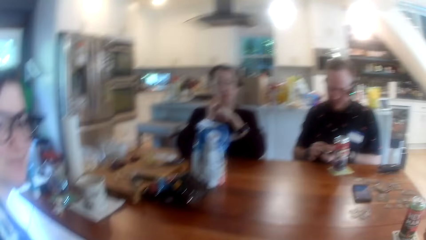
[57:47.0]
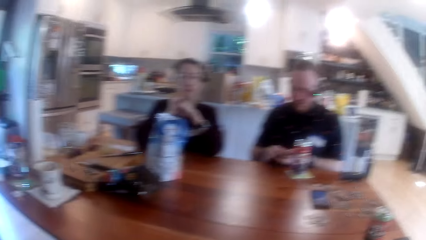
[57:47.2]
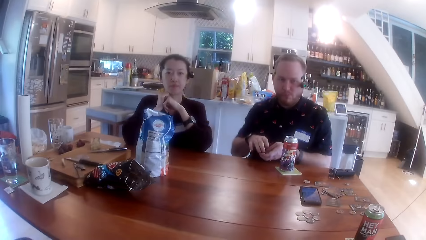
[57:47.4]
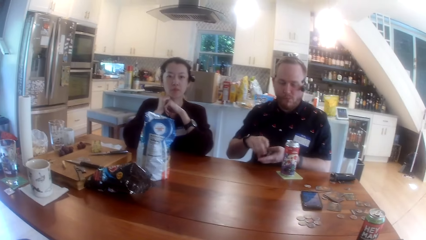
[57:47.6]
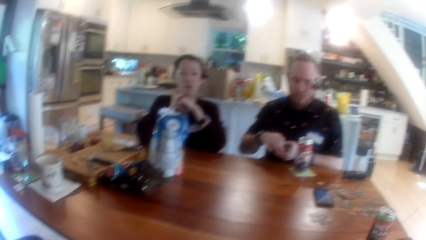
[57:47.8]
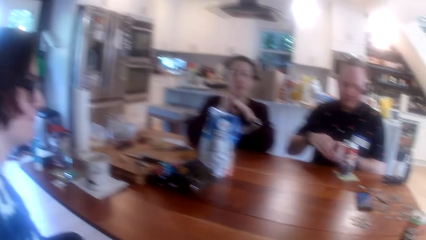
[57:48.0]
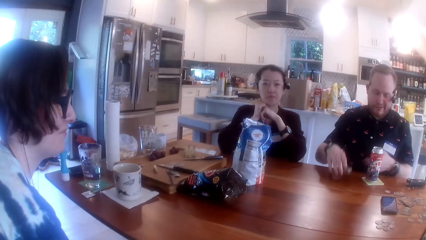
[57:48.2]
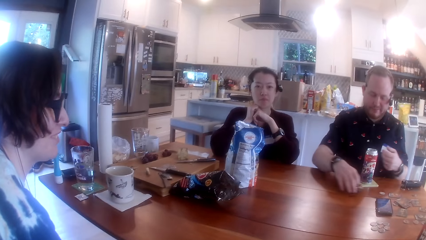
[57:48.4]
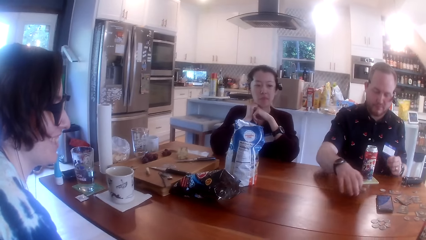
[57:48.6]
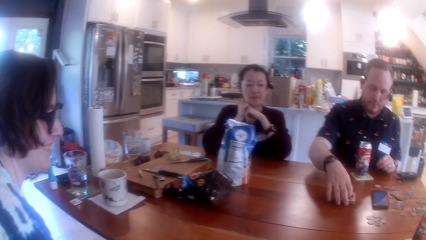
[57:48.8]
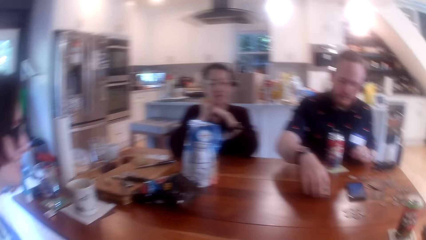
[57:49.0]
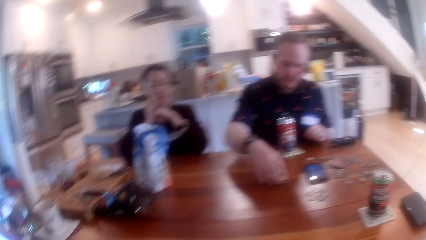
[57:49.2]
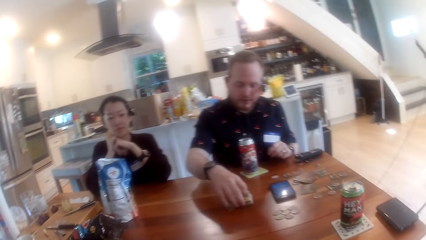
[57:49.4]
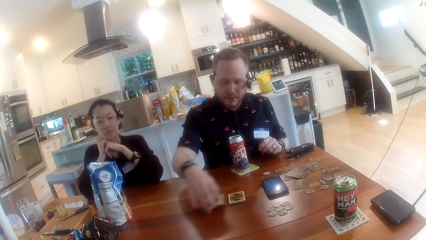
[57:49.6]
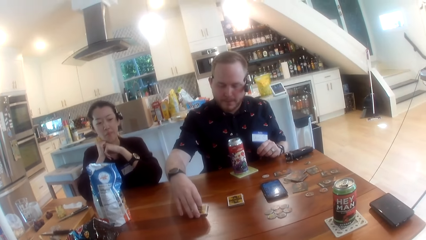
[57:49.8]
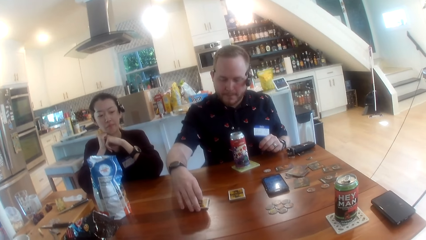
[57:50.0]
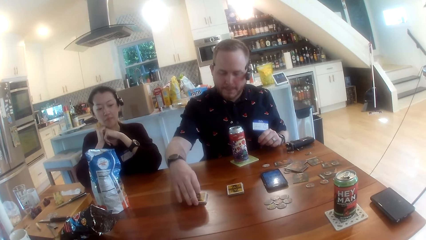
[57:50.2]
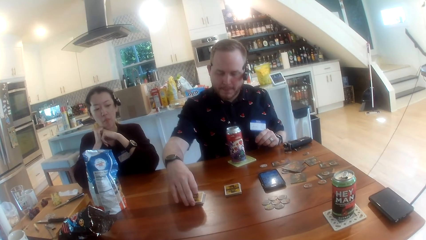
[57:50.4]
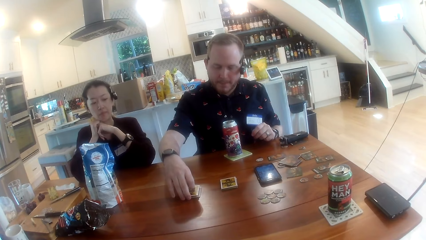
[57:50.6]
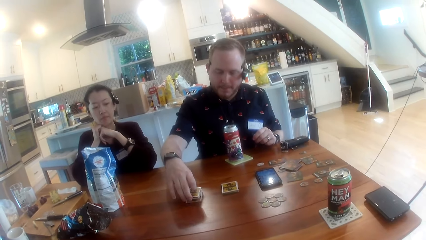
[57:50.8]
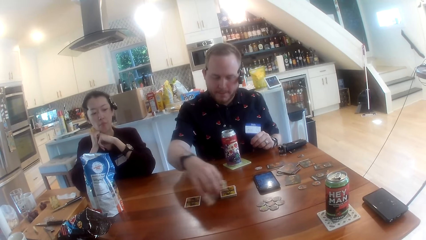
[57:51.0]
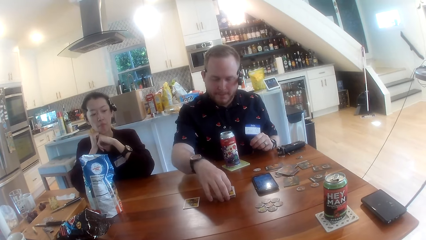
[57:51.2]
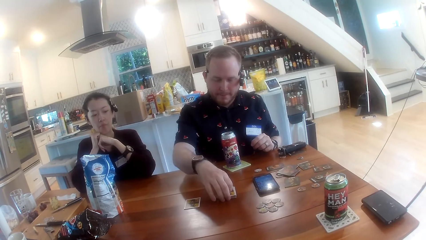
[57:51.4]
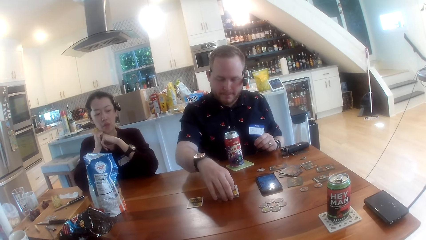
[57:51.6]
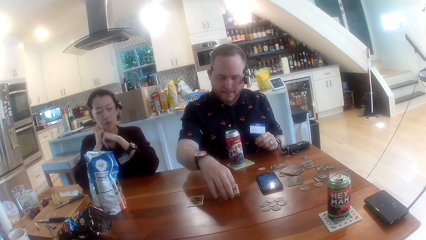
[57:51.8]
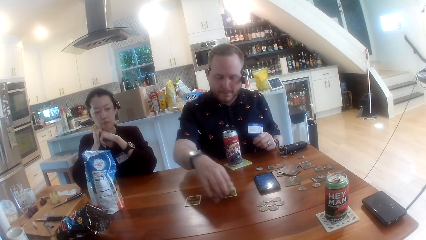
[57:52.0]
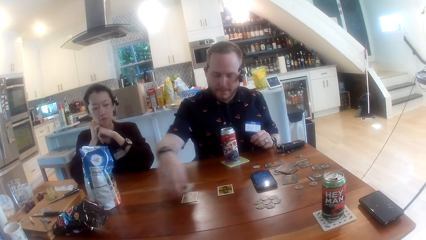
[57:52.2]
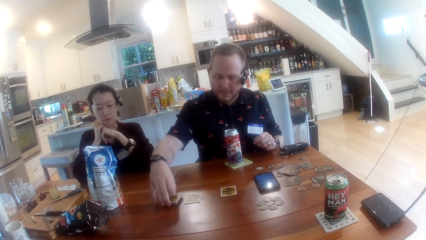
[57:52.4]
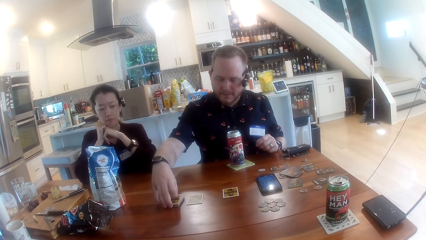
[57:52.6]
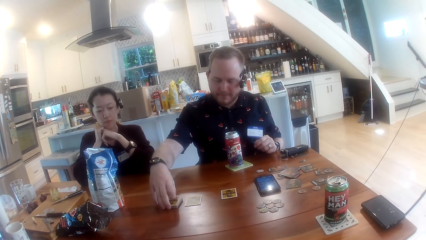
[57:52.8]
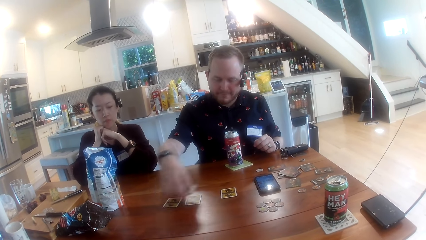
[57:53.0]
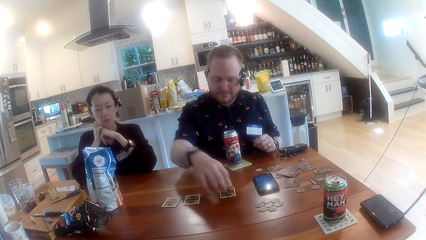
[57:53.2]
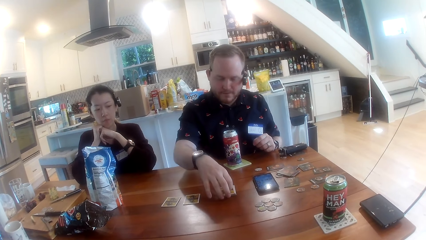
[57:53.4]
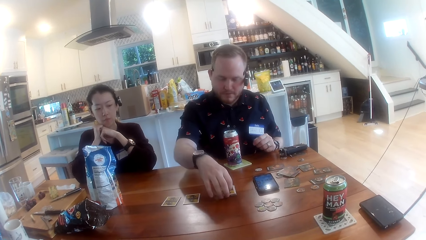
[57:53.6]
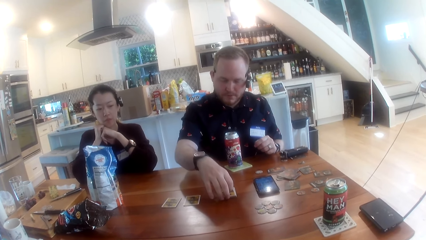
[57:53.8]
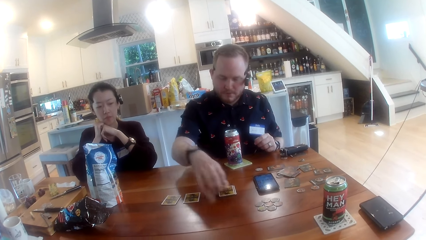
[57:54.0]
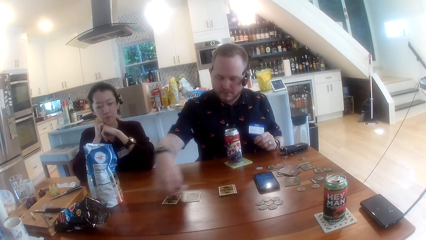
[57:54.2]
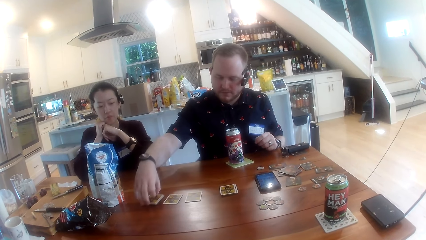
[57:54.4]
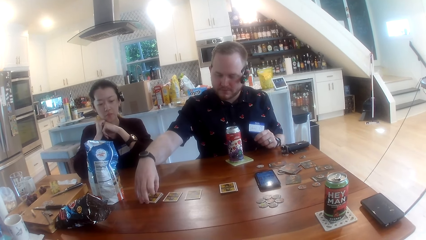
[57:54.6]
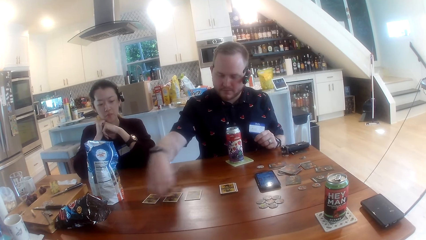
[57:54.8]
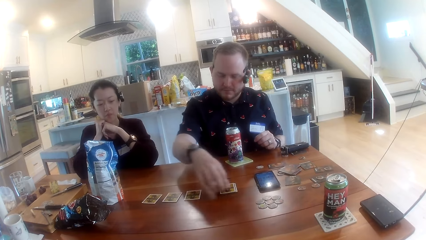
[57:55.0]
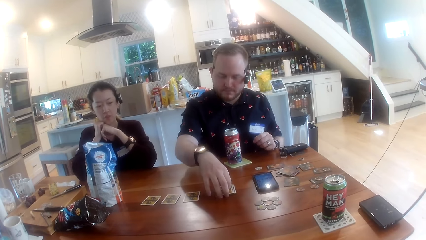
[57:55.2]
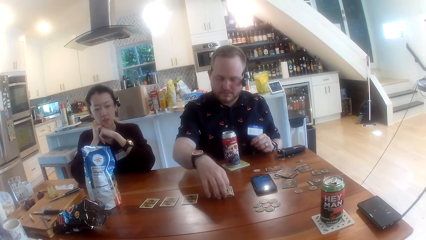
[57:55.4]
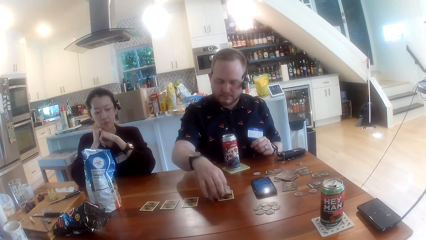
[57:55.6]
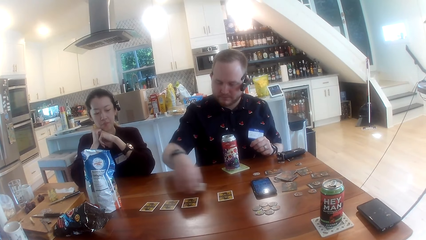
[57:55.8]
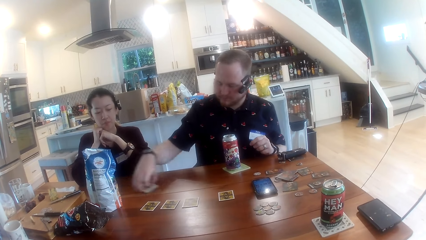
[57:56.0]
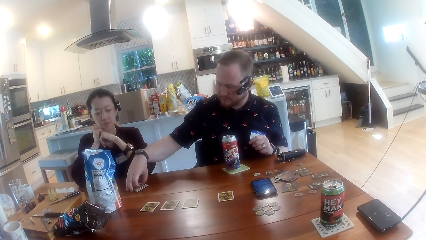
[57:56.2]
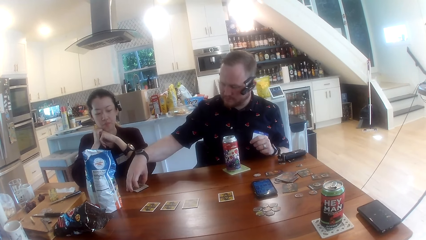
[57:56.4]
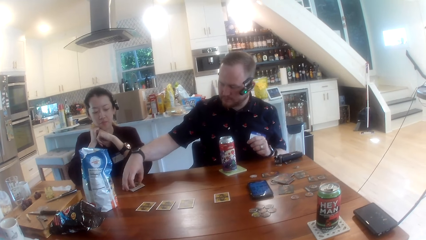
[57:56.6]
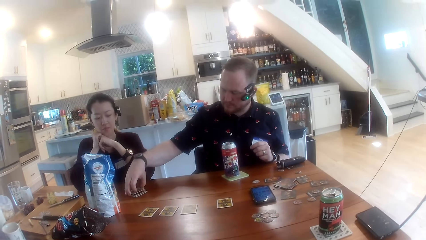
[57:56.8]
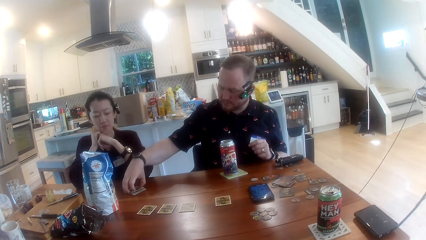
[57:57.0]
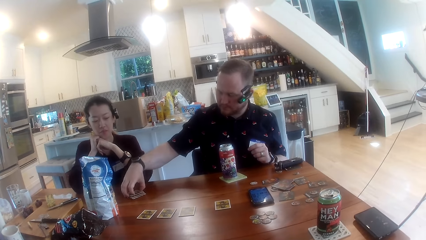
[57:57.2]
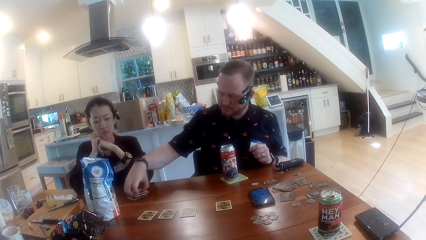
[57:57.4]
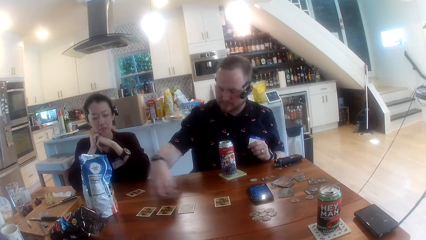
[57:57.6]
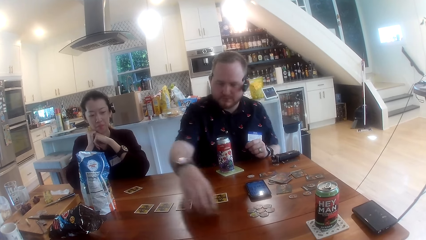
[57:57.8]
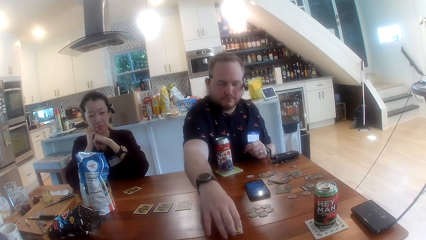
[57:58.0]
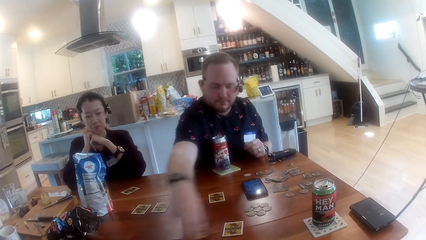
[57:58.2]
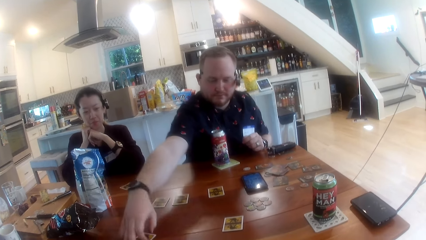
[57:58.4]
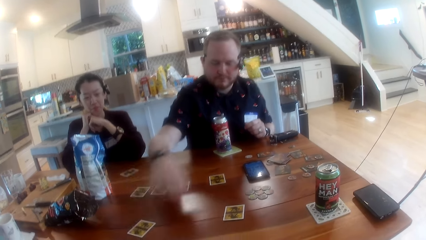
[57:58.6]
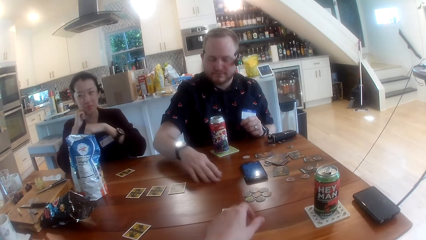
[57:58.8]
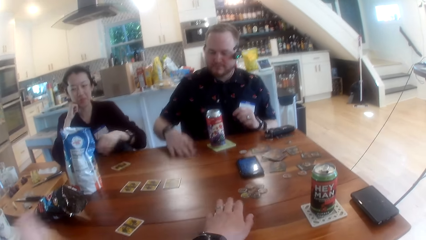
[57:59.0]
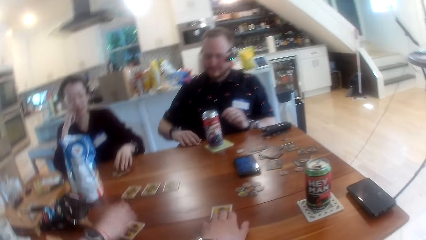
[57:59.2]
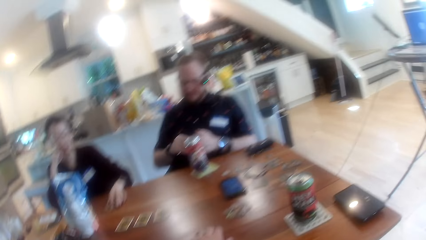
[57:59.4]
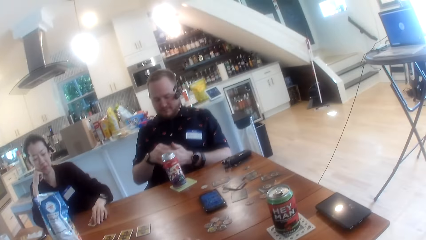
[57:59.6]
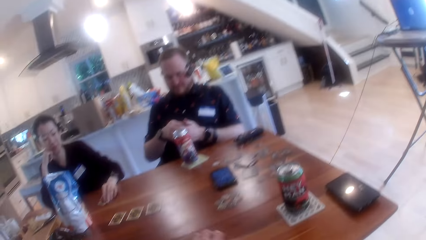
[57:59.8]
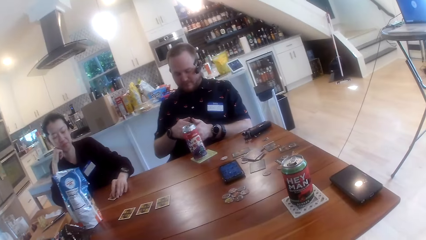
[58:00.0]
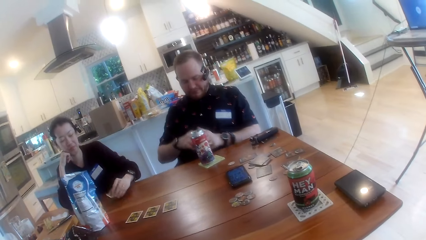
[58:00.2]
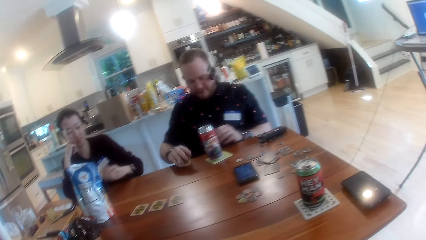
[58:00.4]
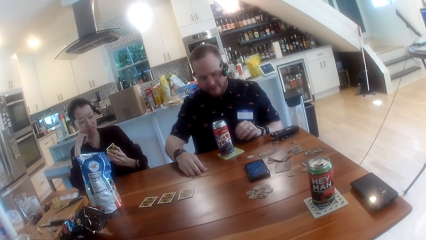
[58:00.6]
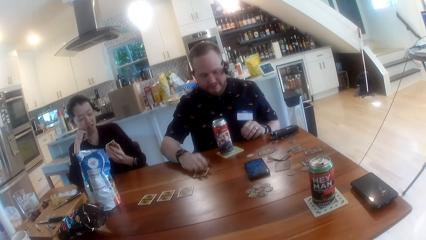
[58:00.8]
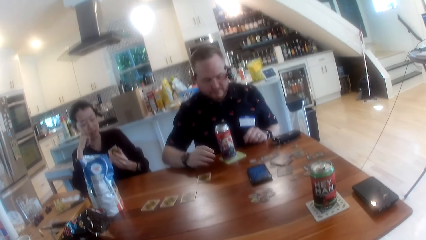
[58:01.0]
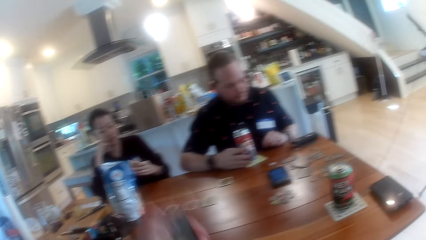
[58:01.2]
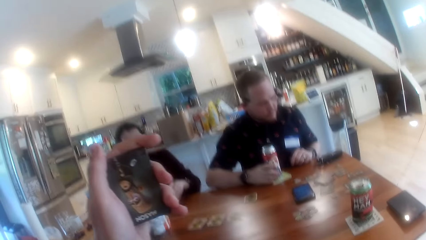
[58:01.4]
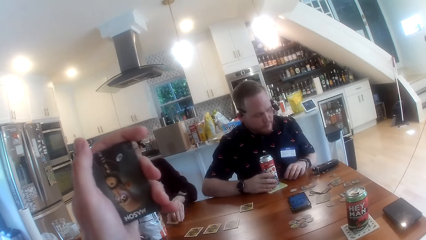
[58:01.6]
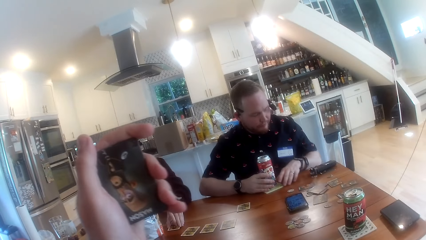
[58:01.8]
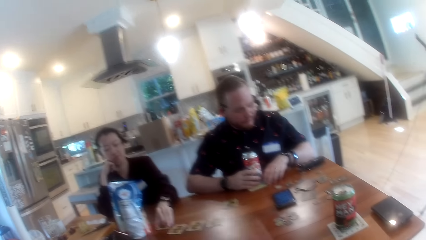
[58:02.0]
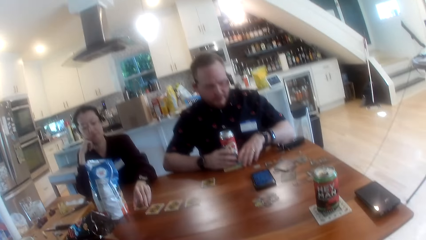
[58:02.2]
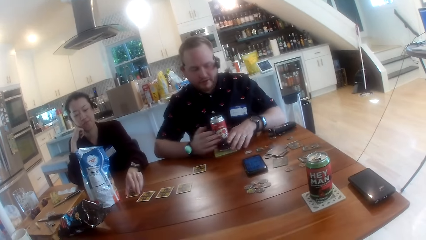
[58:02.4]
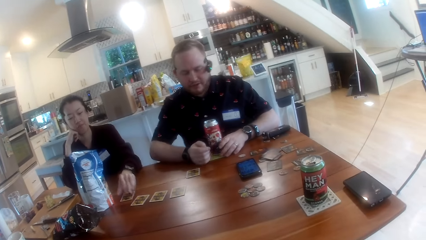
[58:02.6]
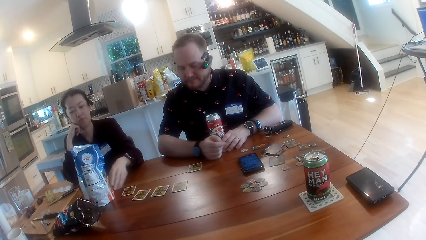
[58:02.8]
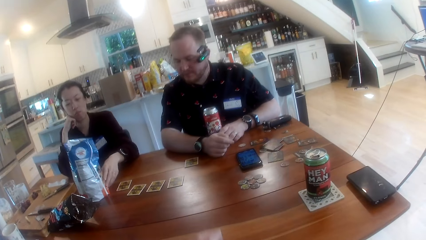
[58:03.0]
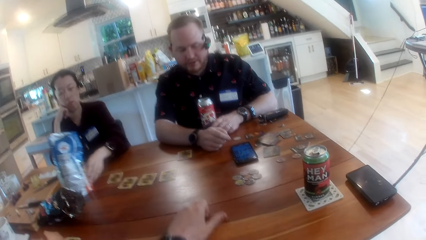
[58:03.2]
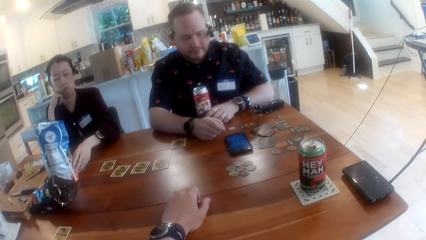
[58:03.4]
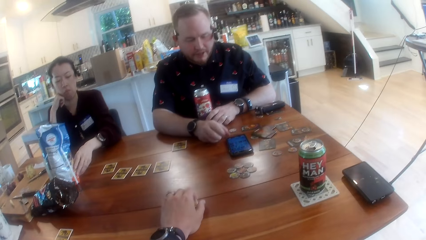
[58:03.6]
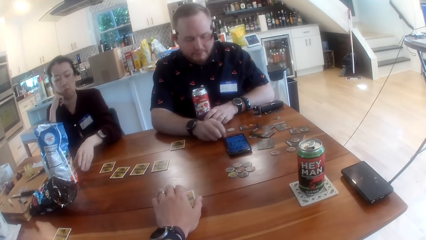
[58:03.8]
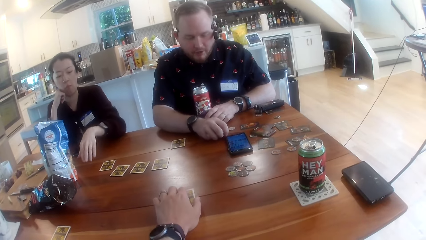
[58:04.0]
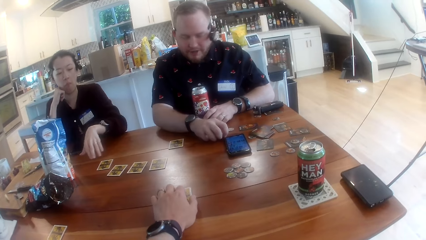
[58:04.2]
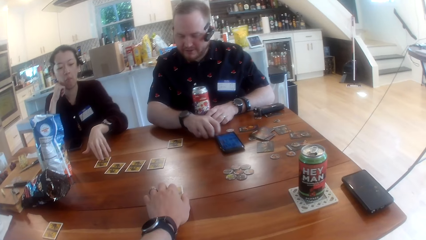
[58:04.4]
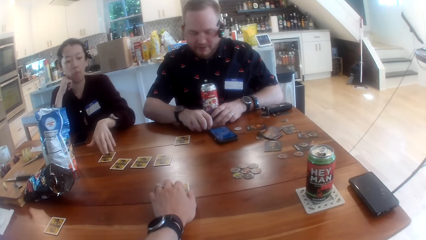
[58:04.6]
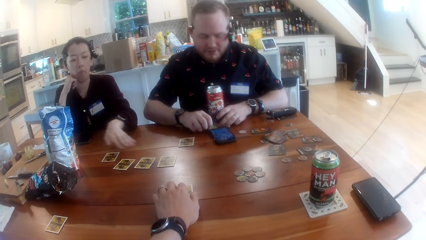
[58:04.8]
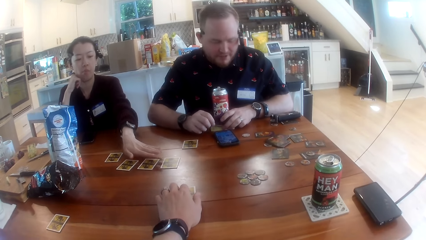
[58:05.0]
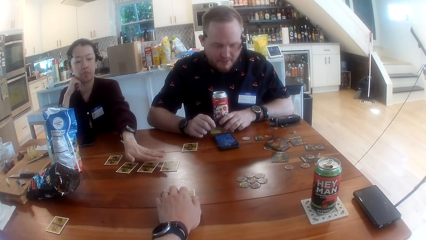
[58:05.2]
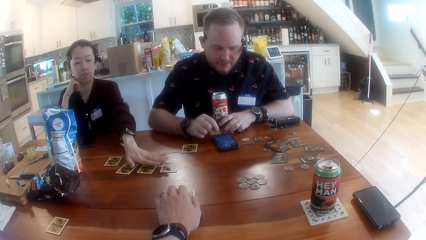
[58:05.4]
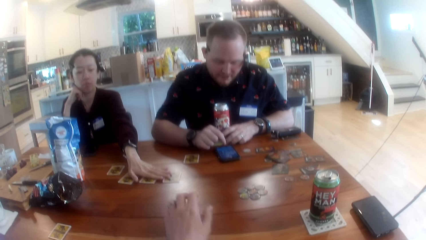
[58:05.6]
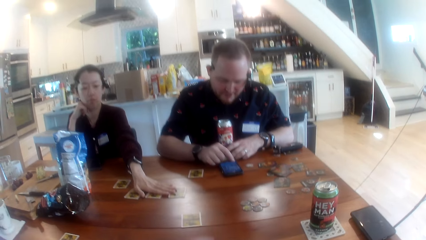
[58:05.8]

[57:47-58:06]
The man places a stack of cards on the table with his right hand. The man places a card on the table with his right hand. The man takes some cards from a stack on the table with his right hand. The man places a card on the table with his right hand. The man places some cards on a card on the table with his right hand. The man places a card on the table with his right hand. The man takes some cards from the table with his right hand. The man places a card on the table with his right hand. He does so repeatedly. The man slides a card on the table with his right hand. The man takes the card from the table with his right hand. The camera wearer takes a card from the table with his left hand. The woman takes a card from the table with her left hand. The man places the card on the table with his right hand. The man holds the canned drink on the table with his right hand. The woman places the card on the table with her left hand. The woman pushes the bag of chips with her left hand. The camera wearer places the card on the table with his left hand. He pulls his phone on the table with his right hand and pushes the card with his left hand. The woman nudges a card on the table with her left hand.
